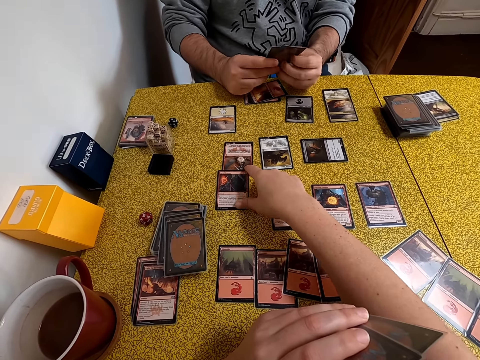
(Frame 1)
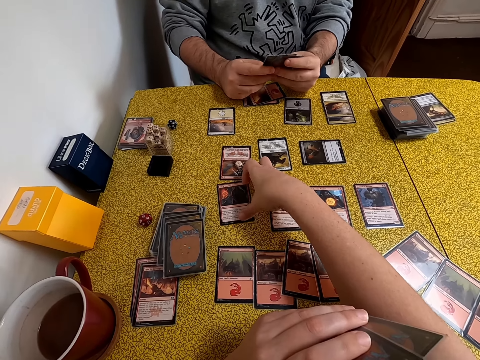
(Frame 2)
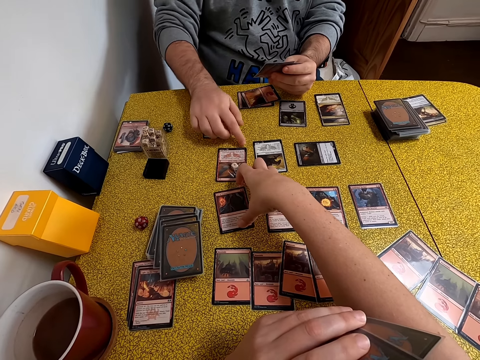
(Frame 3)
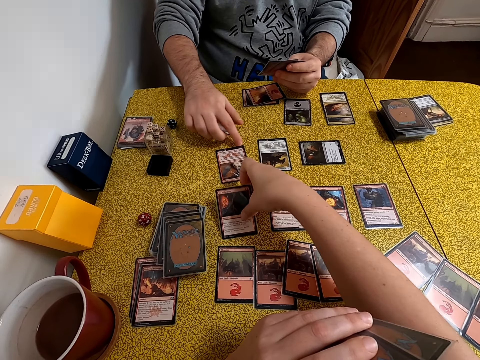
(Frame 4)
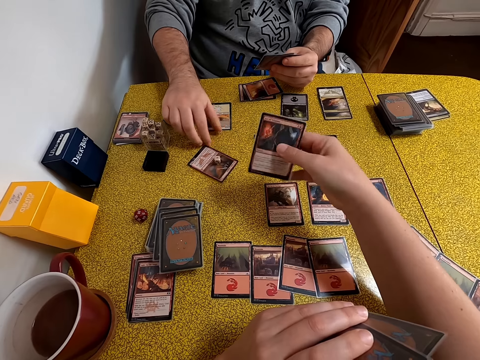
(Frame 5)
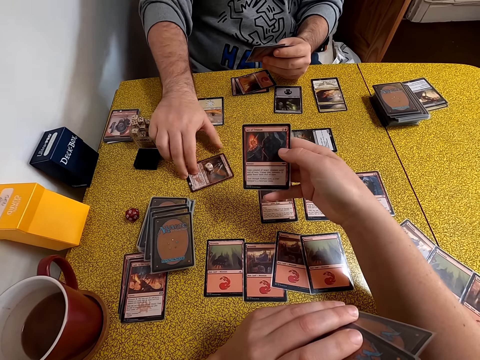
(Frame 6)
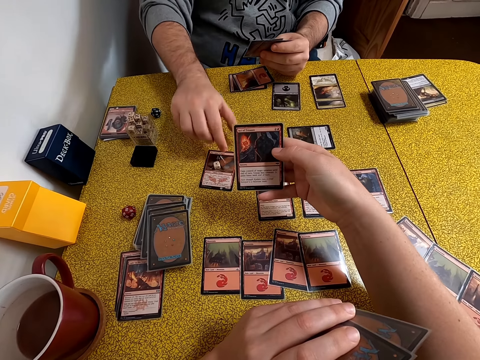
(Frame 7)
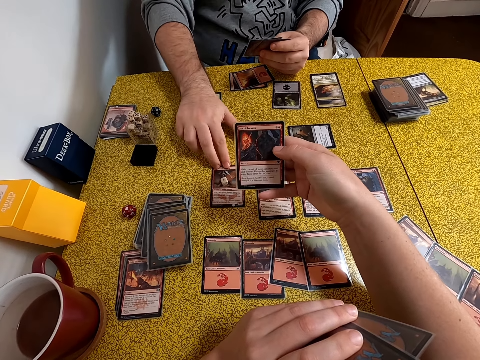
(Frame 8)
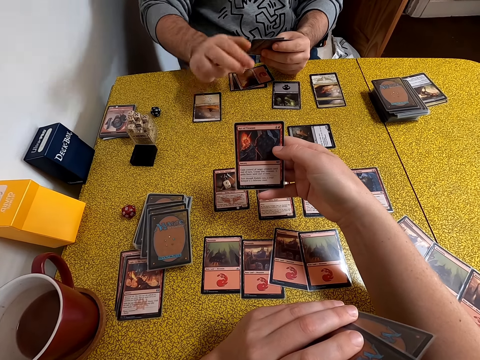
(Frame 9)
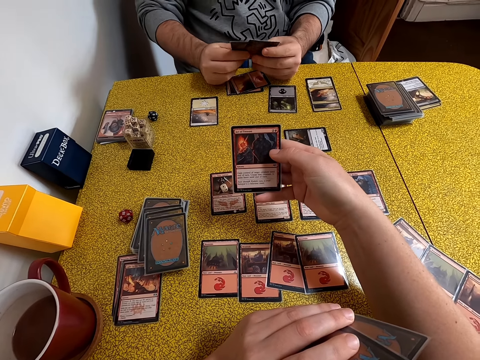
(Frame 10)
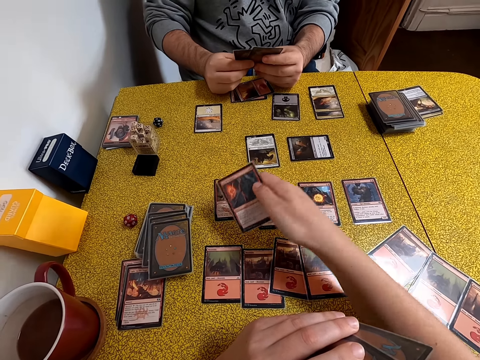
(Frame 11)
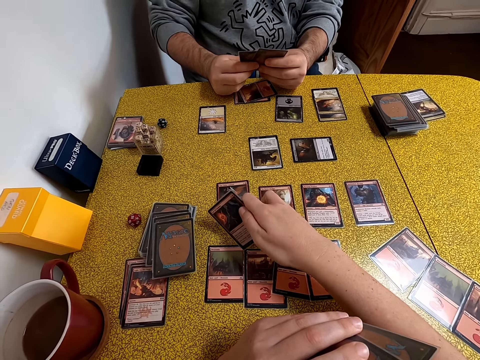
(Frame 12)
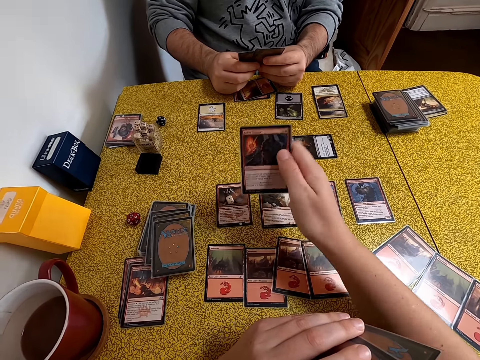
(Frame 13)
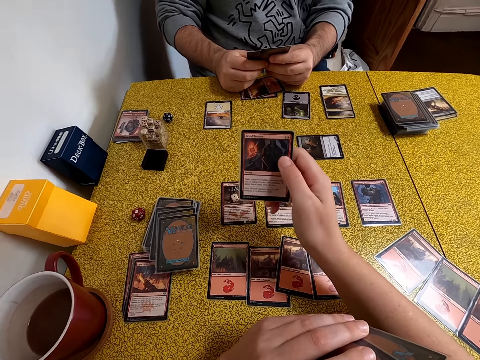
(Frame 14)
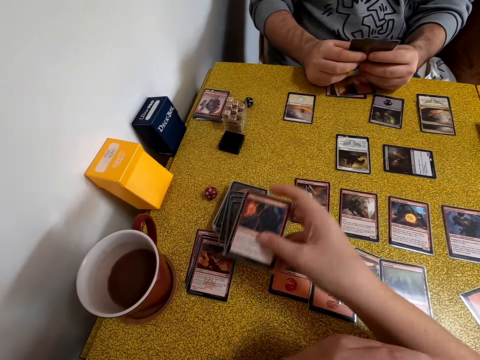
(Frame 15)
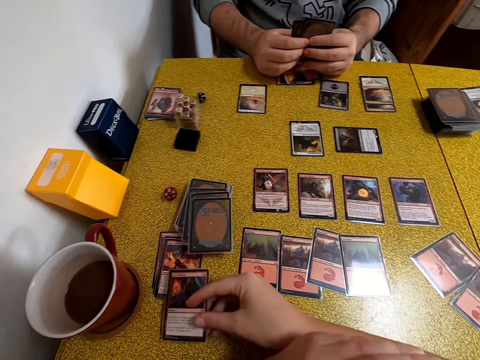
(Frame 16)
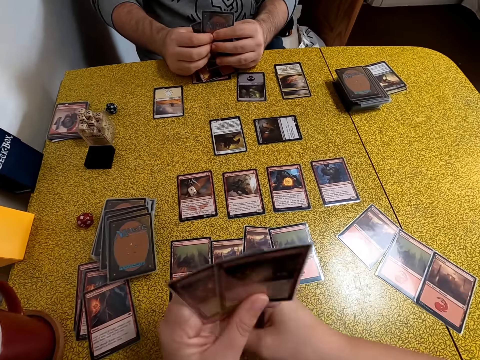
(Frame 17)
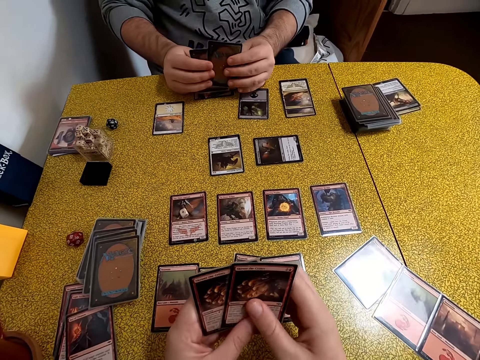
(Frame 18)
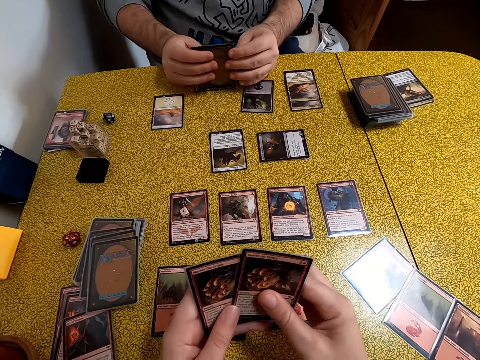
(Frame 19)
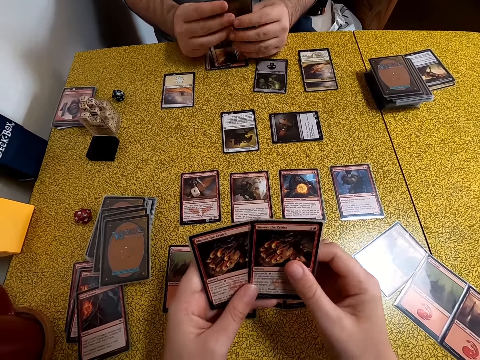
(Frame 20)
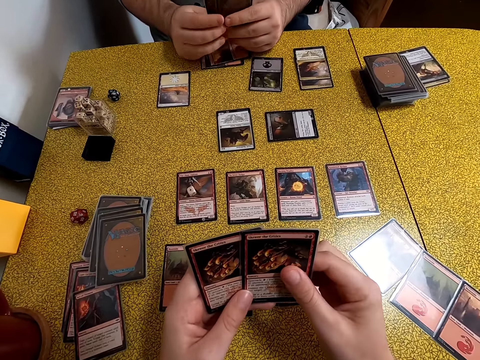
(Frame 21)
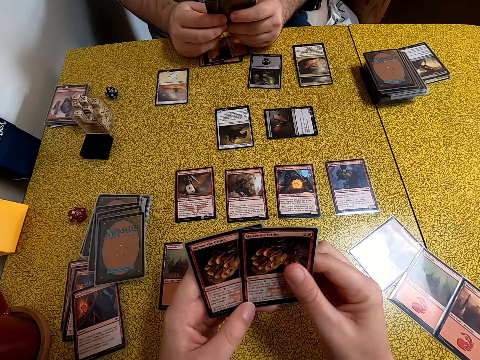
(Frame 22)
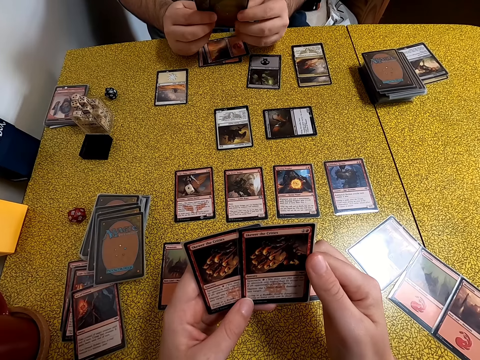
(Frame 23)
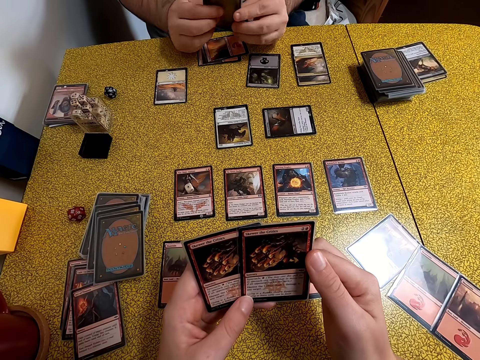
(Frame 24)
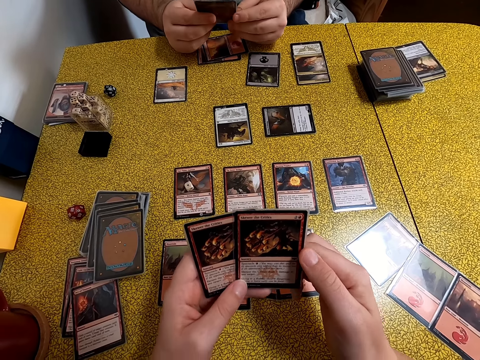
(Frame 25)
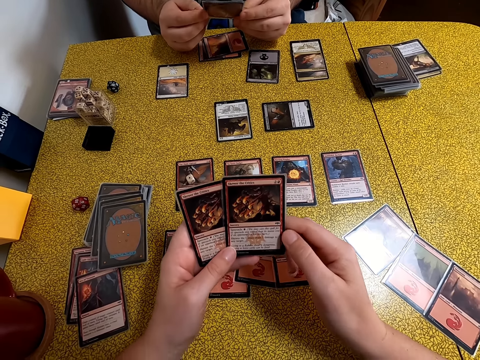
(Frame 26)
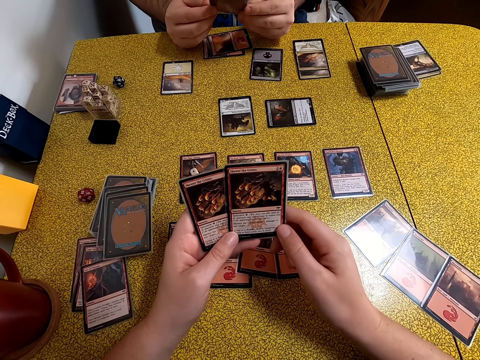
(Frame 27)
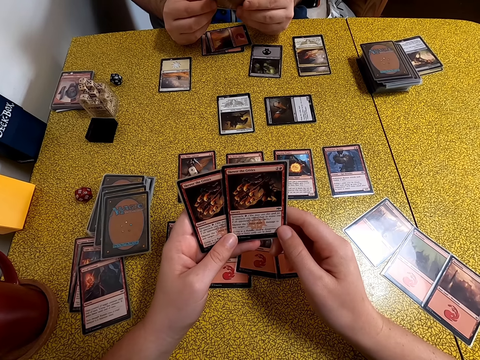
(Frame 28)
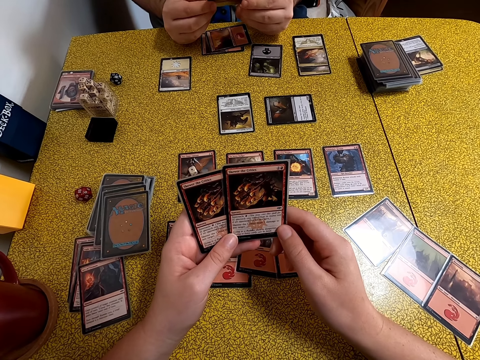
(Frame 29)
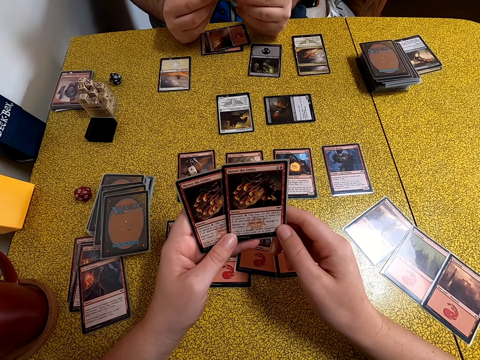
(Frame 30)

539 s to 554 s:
The camera wearer picks a card from the table. A person moves a card on the table. The camera wearer touches the card on the table. She puts the card on the table. She stares at her cards.

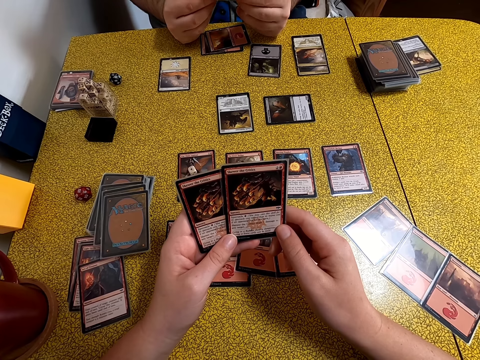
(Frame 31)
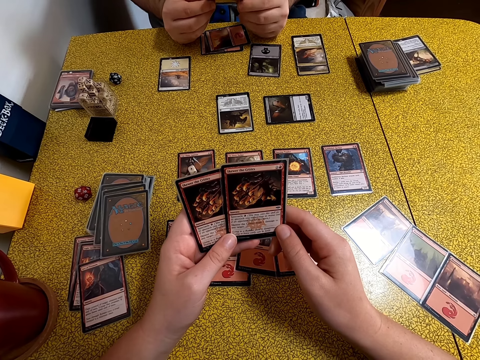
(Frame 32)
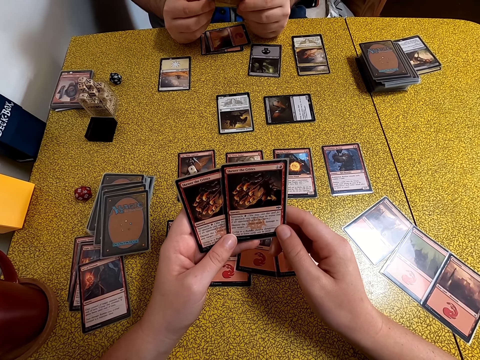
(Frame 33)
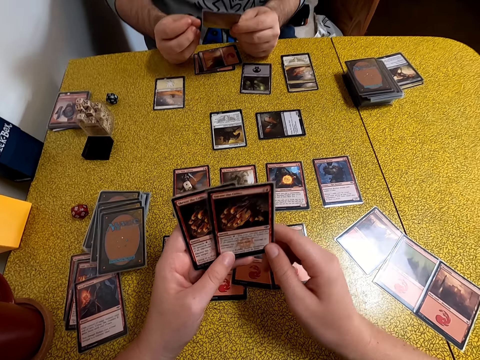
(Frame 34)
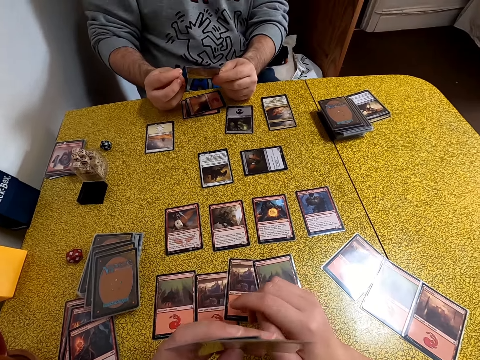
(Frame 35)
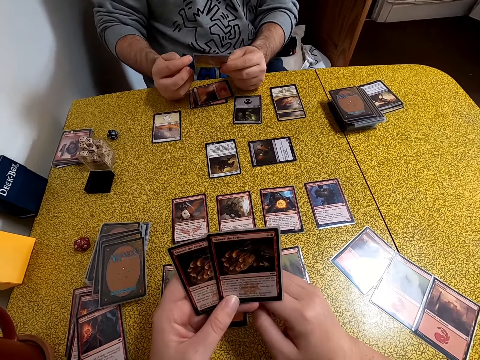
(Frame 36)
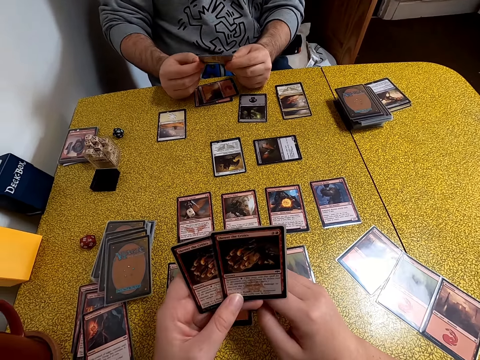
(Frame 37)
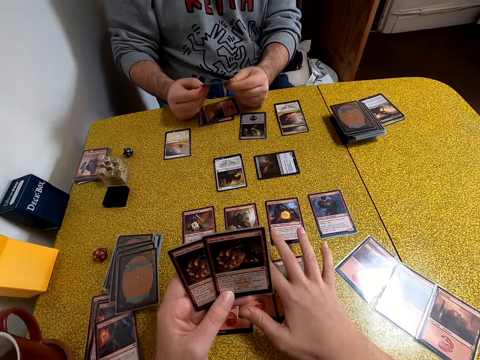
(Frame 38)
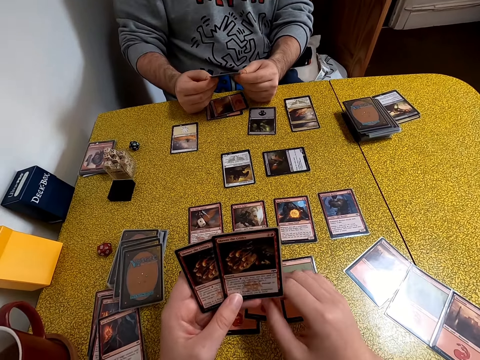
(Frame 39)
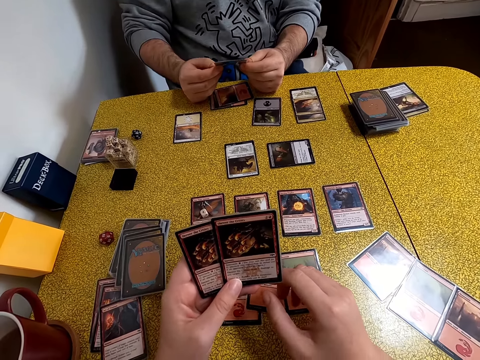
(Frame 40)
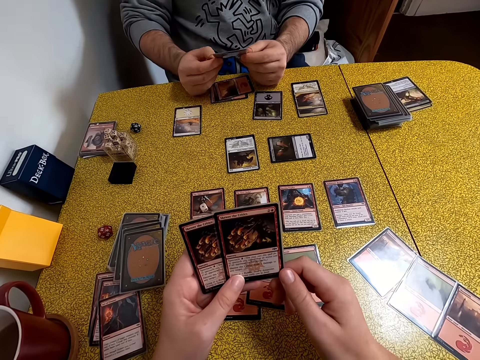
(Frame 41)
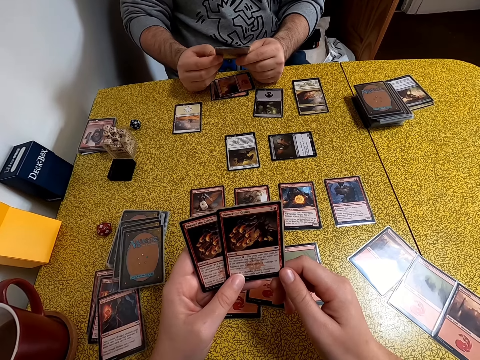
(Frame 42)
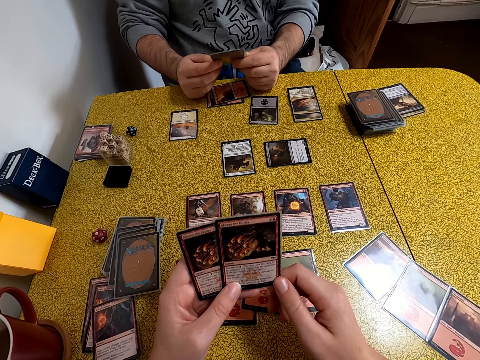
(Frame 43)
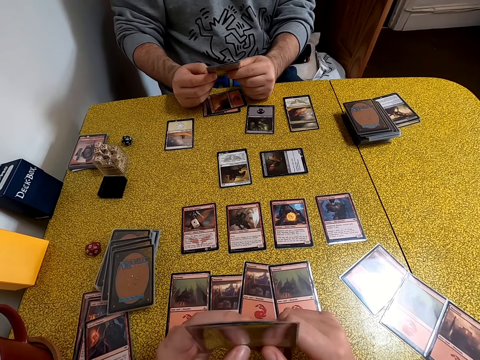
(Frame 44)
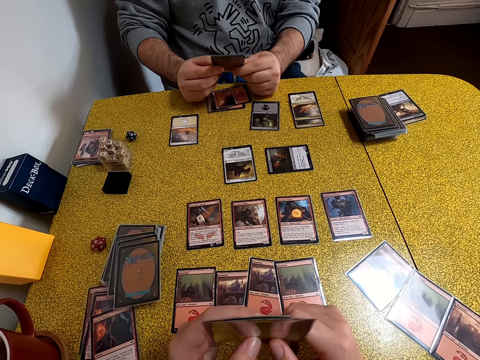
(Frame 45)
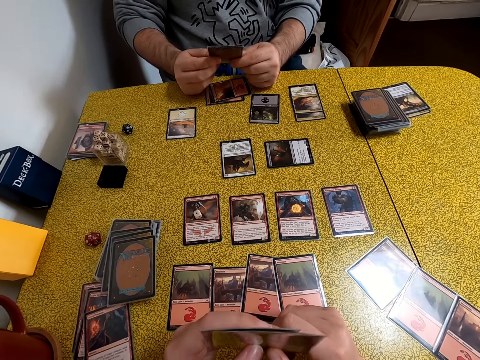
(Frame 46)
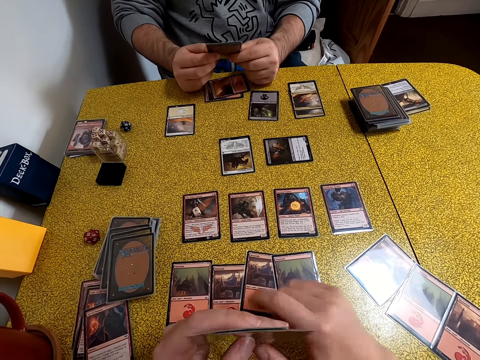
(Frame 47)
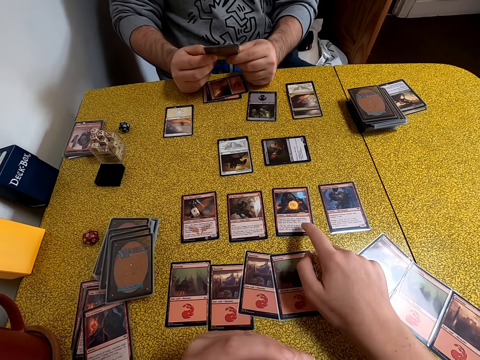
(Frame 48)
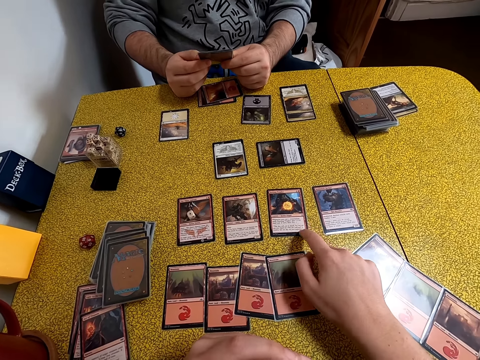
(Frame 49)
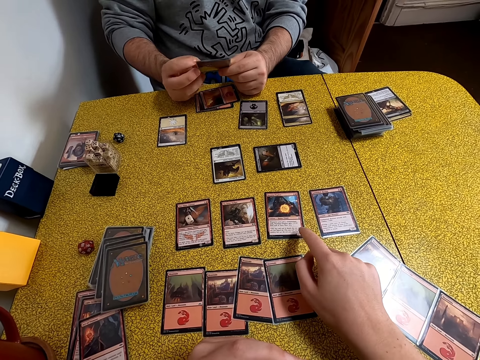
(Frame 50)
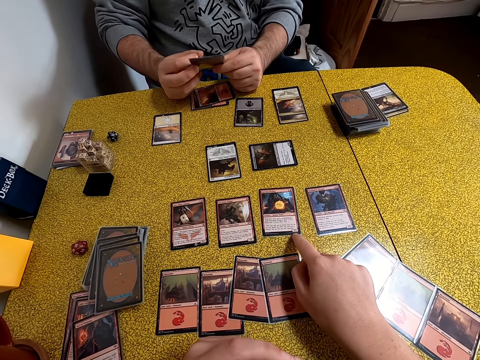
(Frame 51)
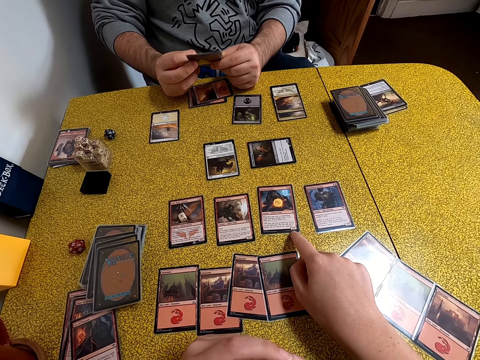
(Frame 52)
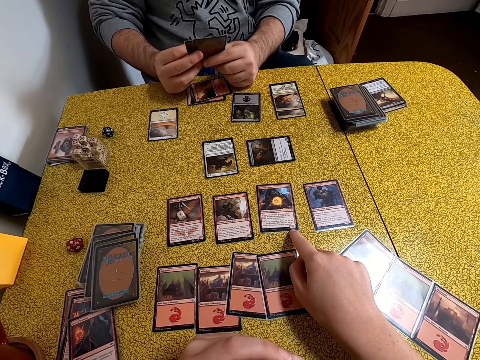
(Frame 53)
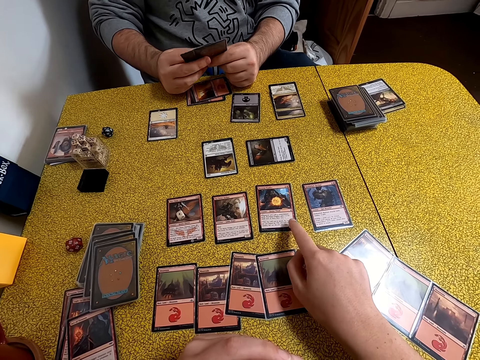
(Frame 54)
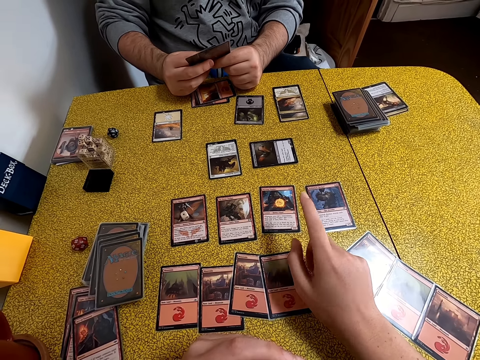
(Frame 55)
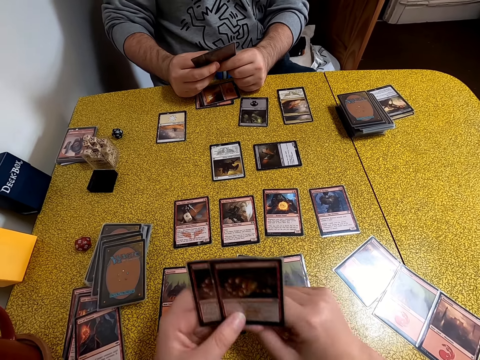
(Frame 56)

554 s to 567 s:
The camera wearer touches the card on the table.
